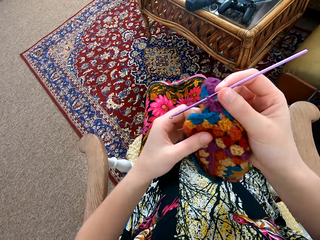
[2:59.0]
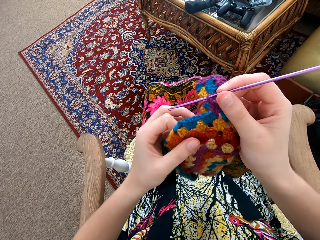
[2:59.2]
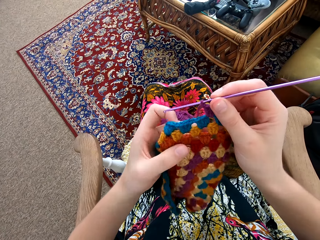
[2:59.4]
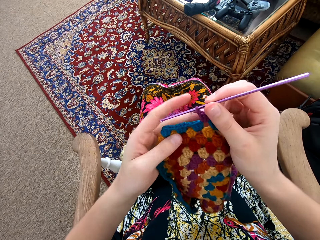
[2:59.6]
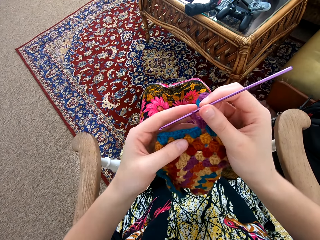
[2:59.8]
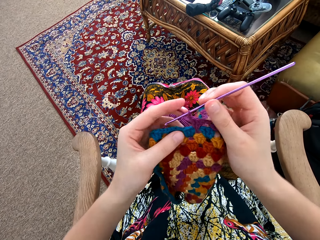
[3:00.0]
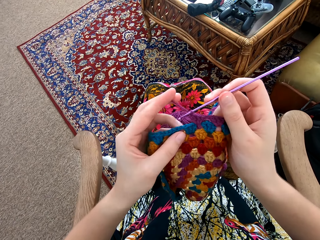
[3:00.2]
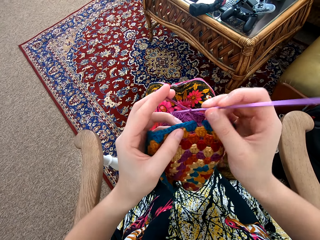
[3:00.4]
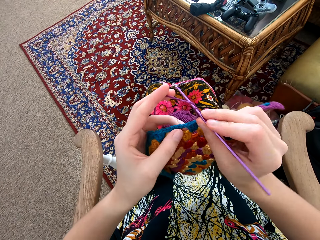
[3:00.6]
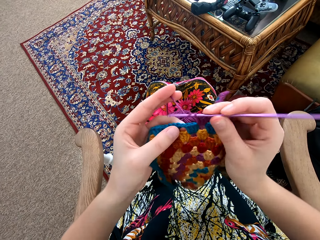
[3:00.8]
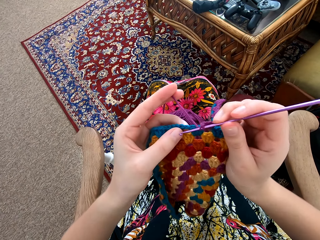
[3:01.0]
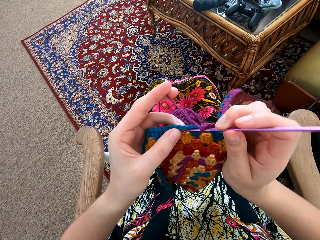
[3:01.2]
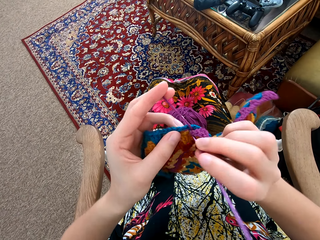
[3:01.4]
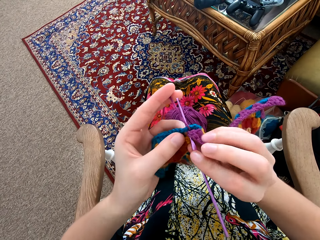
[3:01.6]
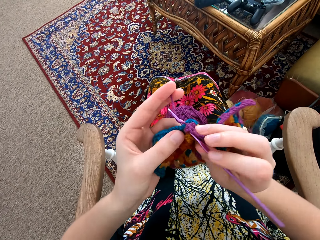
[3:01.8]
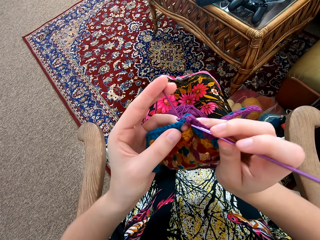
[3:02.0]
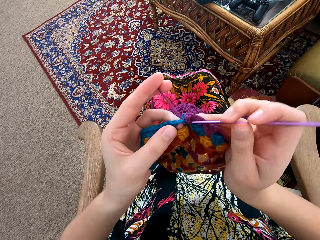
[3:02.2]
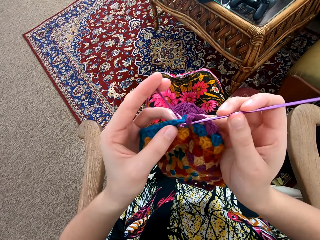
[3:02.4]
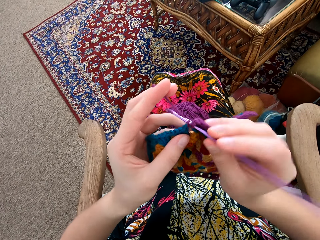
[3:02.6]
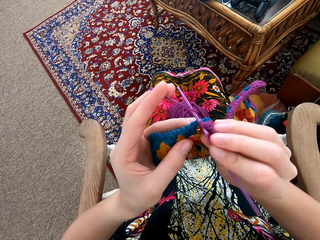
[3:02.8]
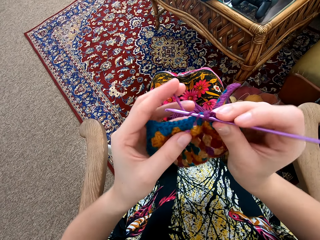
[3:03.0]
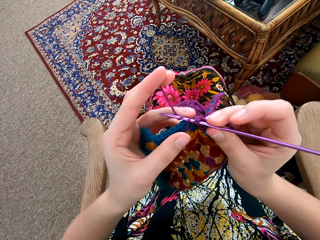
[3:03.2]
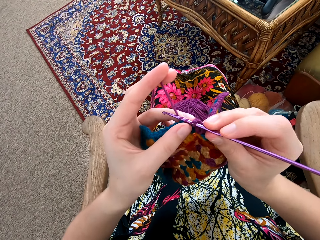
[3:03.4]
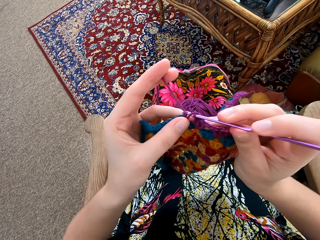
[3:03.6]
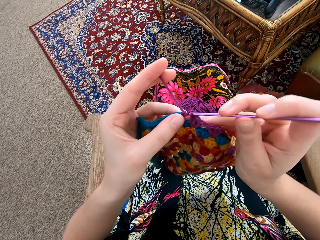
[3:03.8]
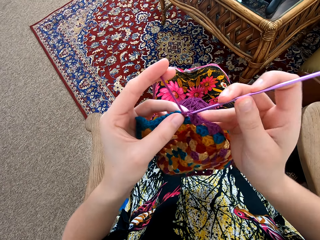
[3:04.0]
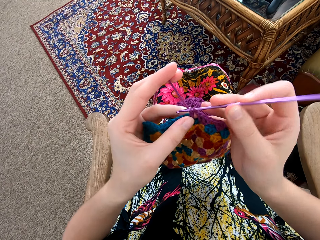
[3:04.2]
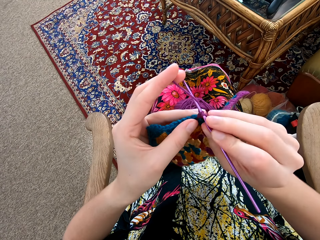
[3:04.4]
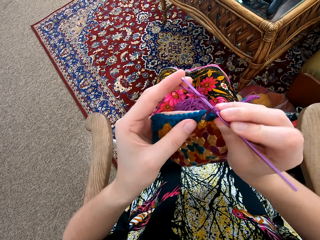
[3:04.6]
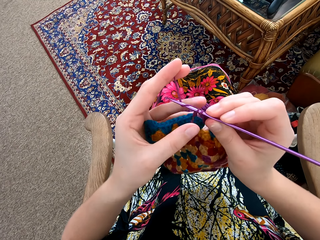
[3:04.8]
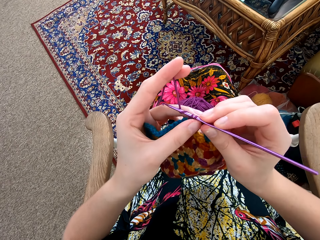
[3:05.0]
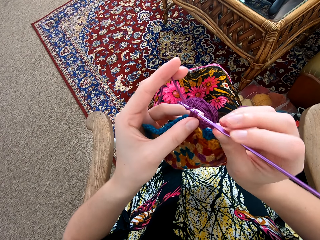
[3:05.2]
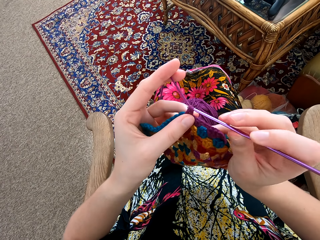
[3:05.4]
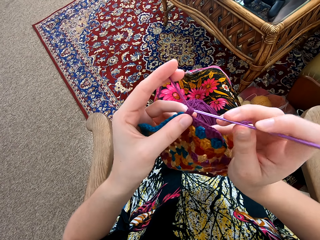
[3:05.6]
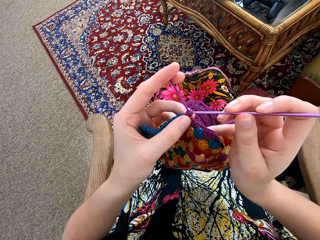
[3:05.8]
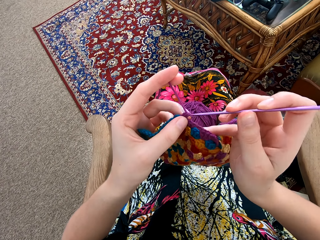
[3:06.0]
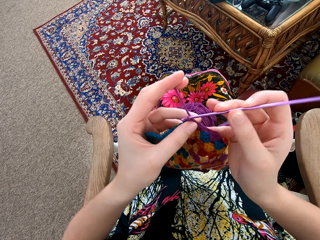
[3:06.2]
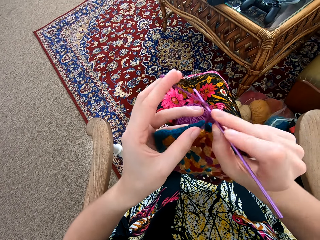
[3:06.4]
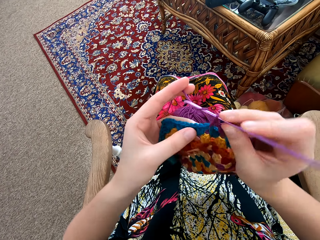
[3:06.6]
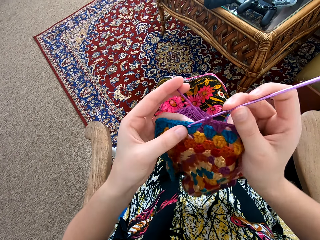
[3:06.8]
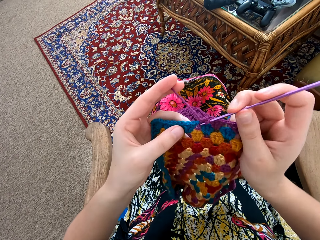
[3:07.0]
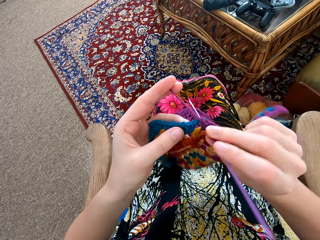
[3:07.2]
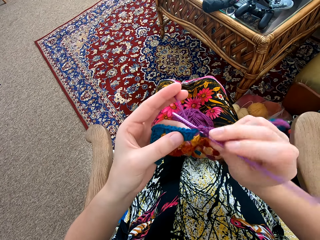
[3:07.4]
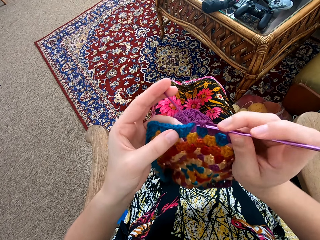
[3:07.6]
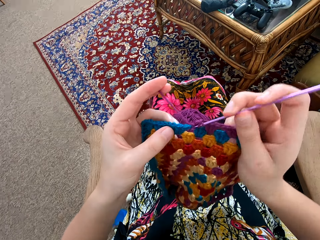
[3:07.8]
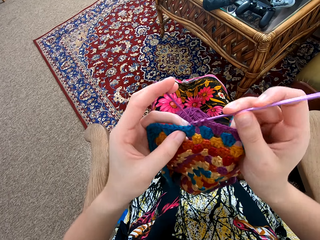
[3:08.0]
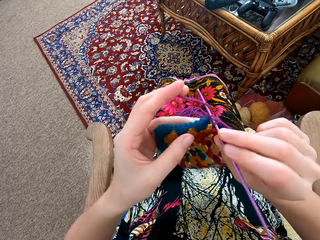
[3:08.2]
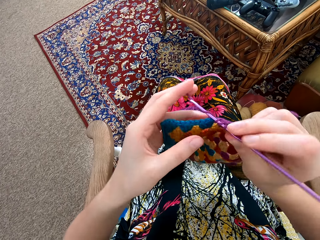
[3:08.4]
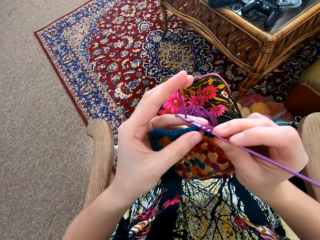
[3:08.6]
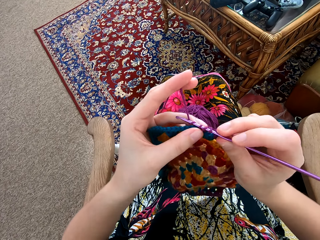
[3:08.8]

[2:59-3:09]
The camera wearer knits a pattern with a weaving thread and a needle. They interlock a loop of thread with a crochet hook.

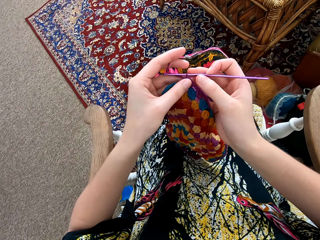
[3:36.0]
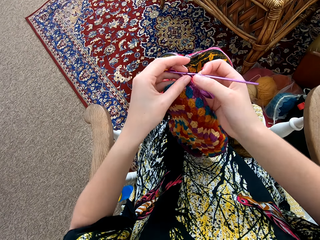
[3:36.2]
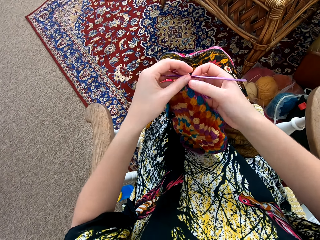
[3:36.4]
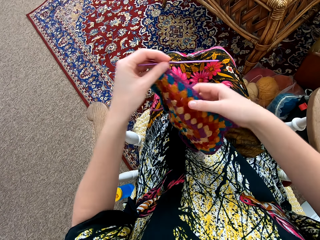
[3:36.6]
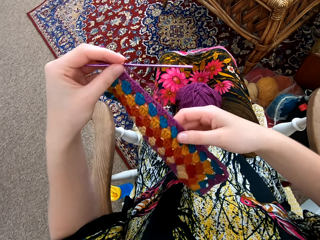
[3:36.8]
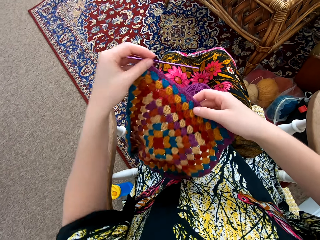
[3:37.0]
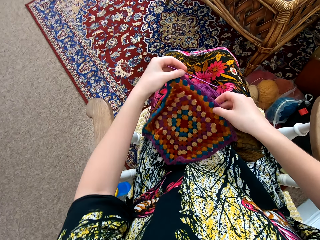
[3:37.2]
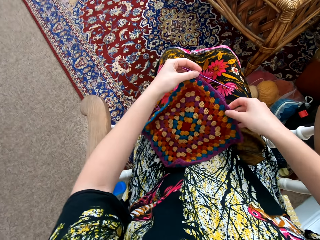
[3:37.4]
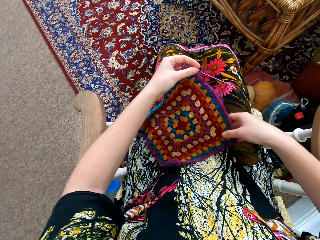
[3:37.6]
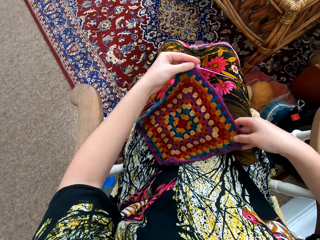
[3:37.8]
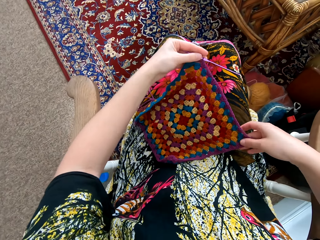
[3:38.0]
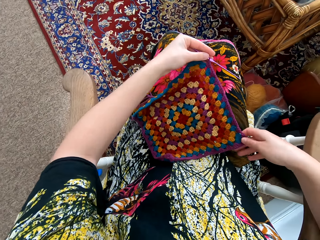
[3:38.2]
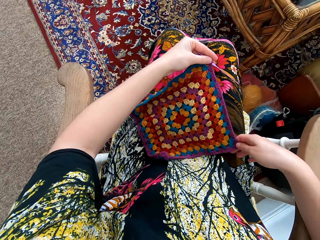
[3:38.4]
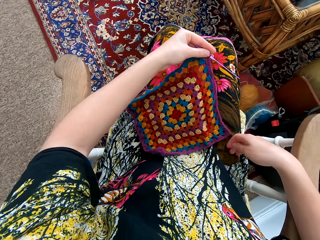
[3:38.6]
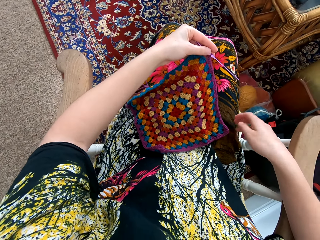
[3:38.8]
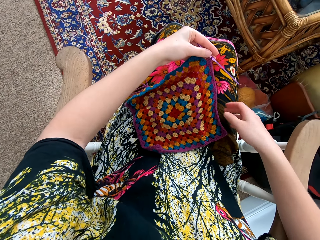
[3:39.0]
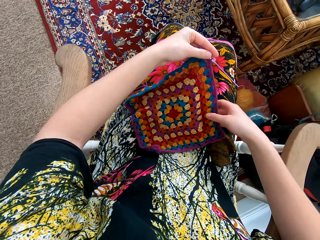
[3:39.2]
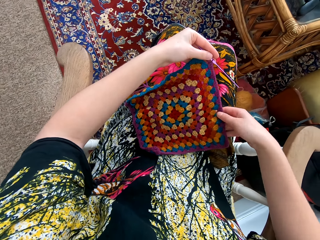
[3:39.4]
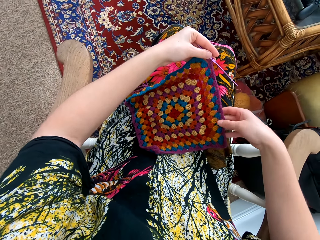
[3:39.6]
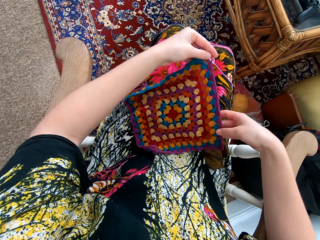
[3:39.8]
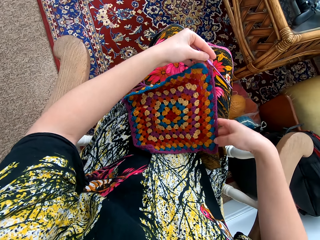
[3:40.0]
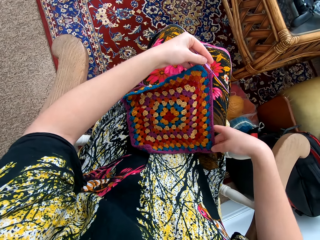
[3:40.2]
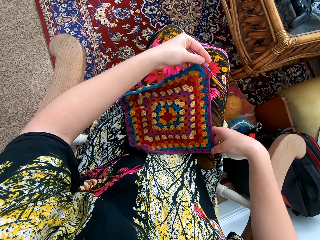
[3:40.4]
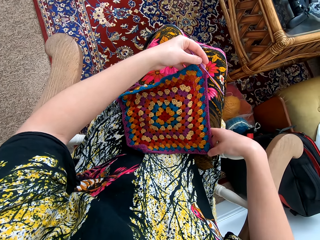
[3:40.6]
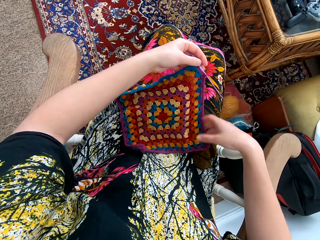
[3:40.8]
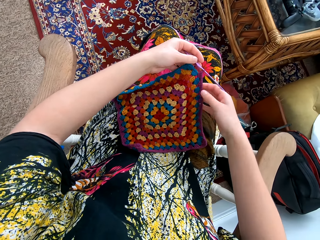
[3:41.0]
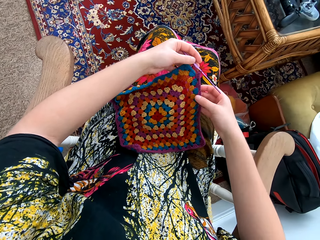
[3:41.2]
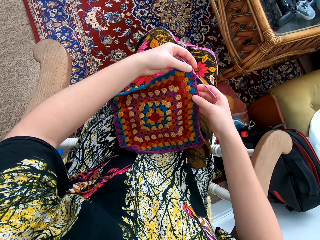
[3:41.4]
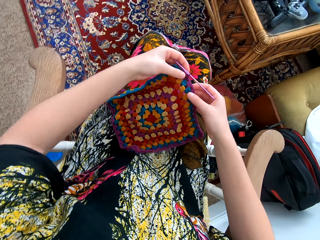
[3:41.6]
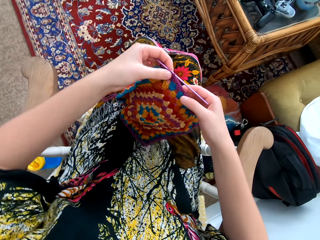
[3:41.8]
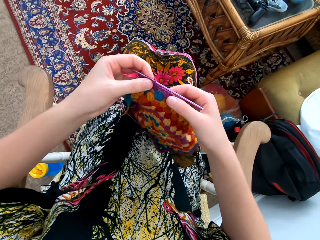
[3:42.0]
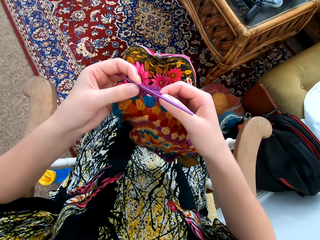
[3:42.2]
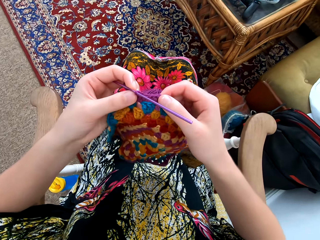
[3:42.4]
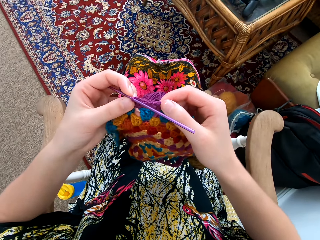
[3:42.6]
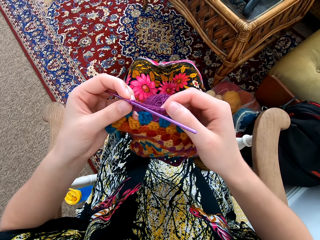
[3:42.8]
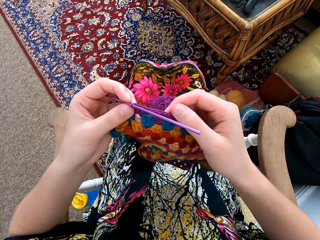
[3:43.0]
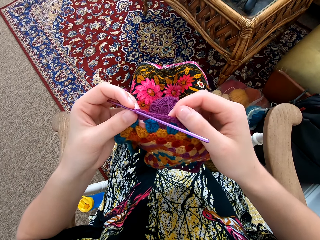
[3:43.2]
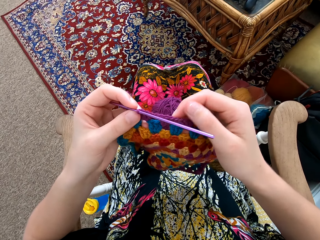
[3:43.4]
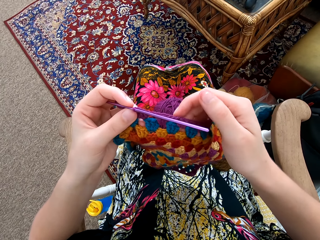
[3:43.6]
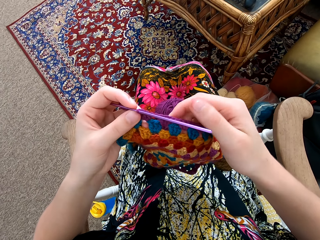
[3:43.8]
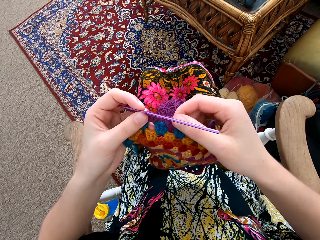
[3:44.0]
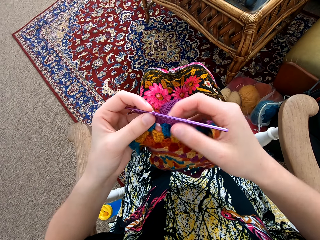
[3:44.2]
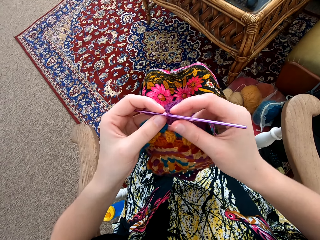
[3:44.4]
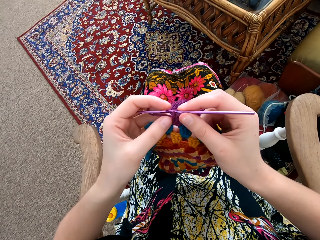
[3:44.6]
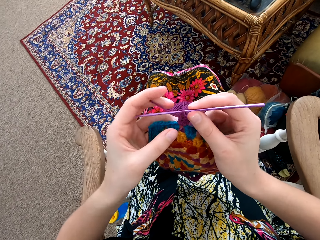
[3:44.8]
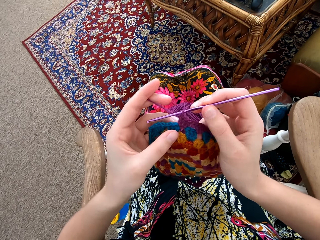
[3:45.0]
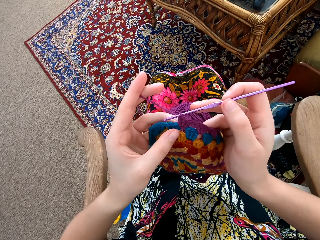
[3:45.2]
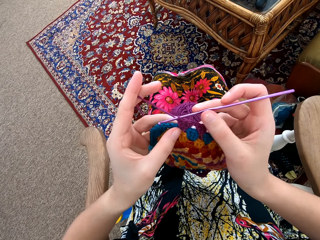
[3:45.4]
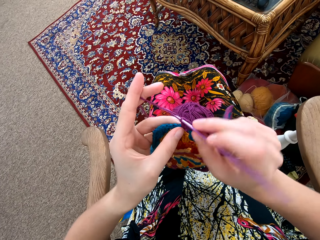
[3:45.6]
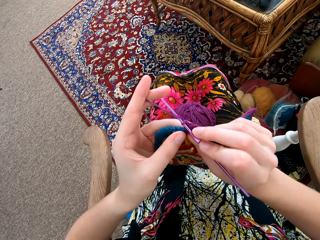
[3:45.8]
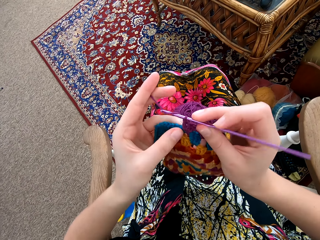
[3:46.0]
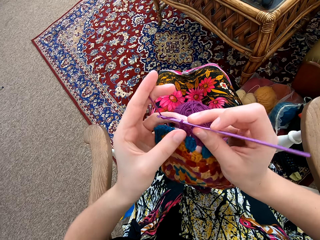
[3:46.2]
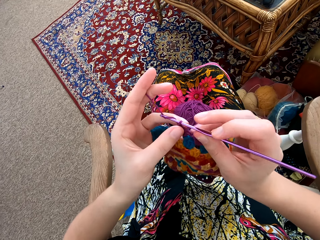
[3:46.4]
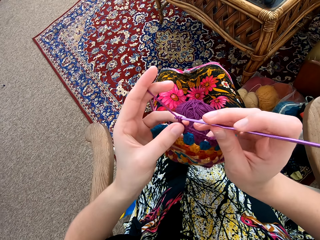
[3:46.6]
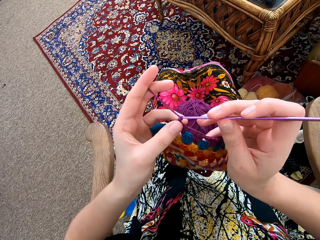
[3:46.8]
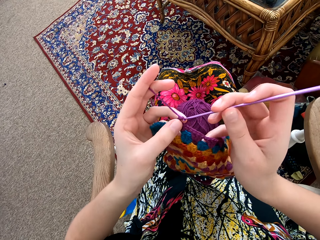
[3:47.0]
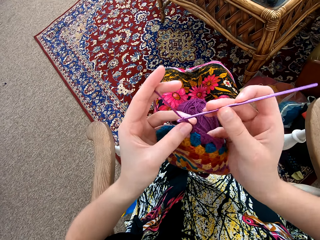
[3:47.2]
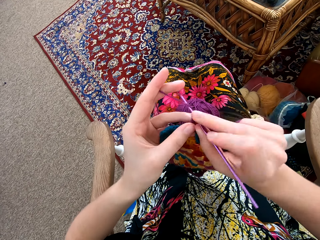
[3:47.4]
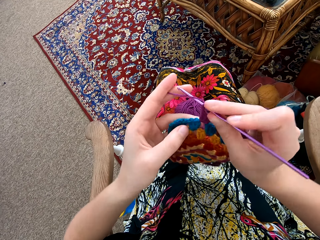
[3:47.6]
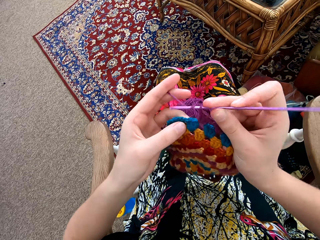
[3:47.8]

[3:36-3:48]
The camera wearer spreads a knitting pattern with her hand. She looks at the garment. She holds the crochet hook. She knits the pattern with a weaving thread and a needle. She interlocks a loop of thread with the crochet hook.
